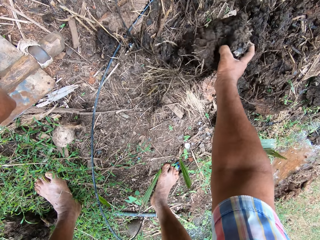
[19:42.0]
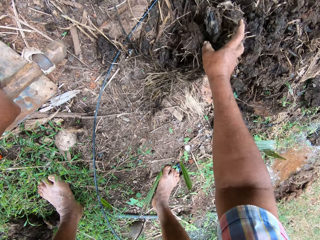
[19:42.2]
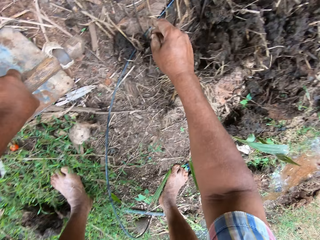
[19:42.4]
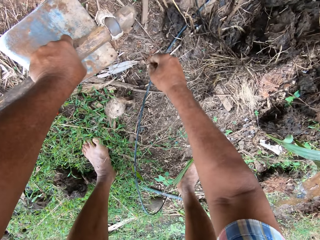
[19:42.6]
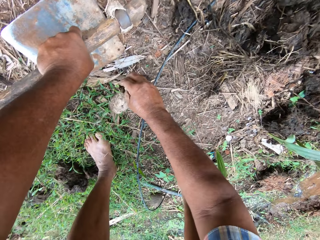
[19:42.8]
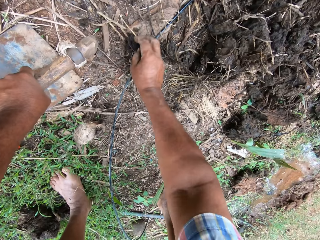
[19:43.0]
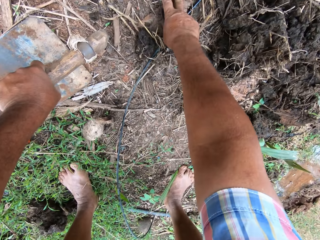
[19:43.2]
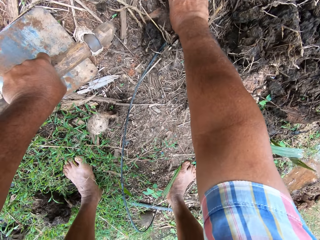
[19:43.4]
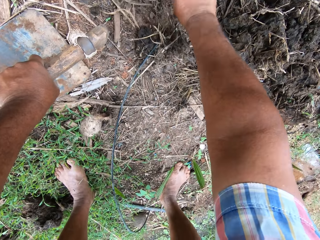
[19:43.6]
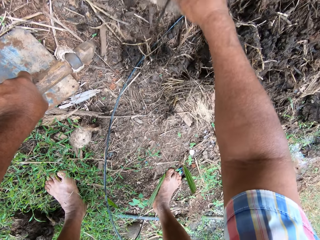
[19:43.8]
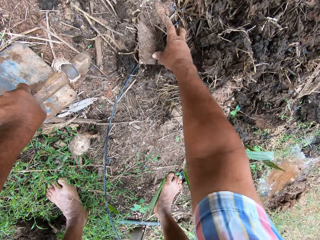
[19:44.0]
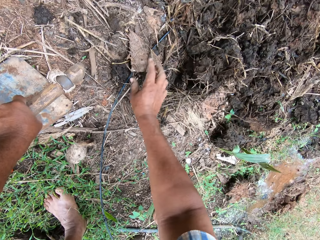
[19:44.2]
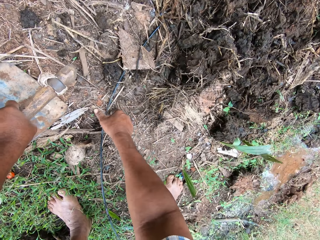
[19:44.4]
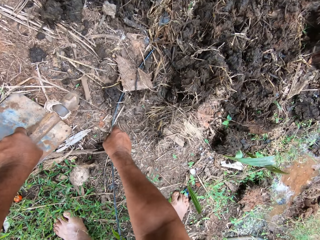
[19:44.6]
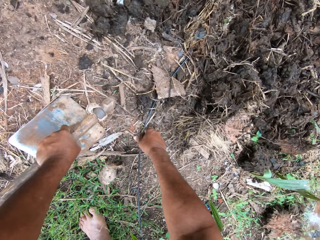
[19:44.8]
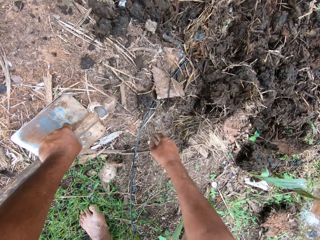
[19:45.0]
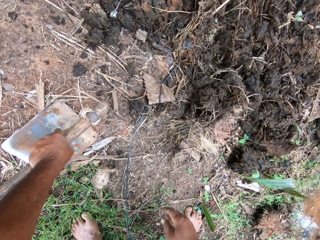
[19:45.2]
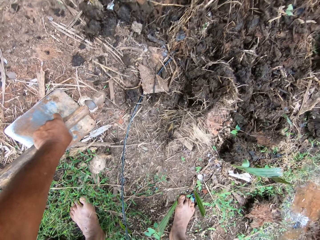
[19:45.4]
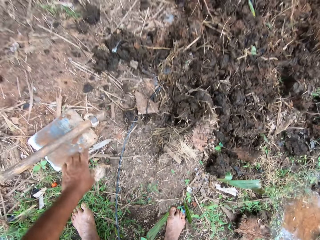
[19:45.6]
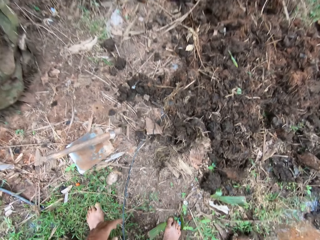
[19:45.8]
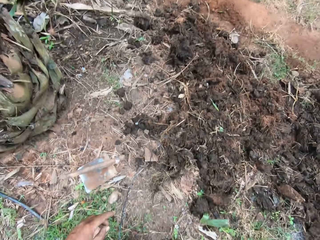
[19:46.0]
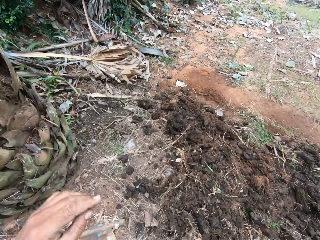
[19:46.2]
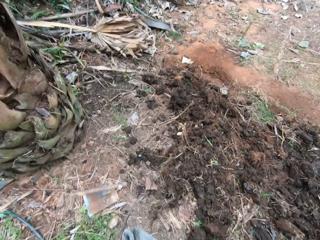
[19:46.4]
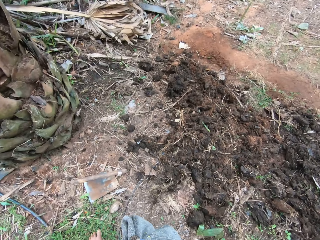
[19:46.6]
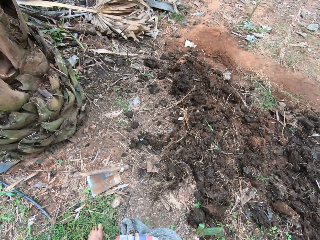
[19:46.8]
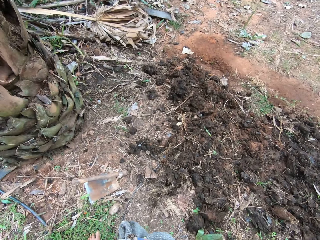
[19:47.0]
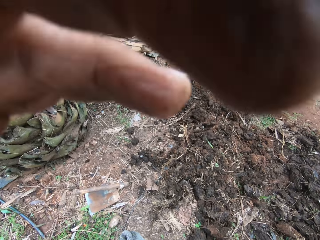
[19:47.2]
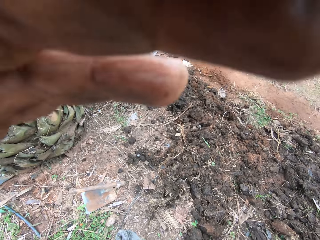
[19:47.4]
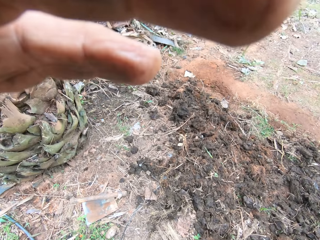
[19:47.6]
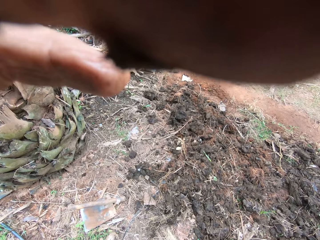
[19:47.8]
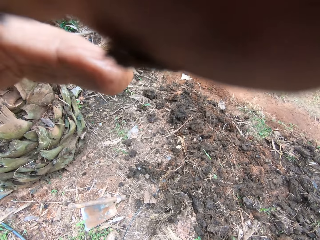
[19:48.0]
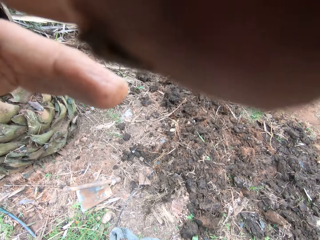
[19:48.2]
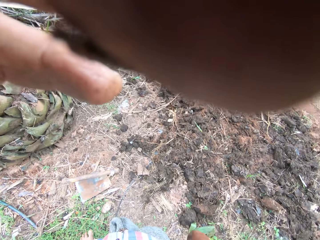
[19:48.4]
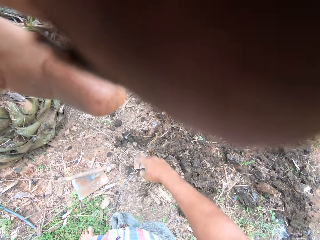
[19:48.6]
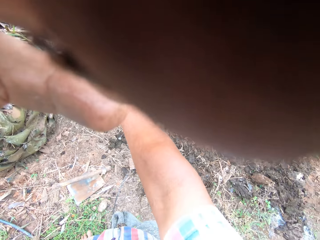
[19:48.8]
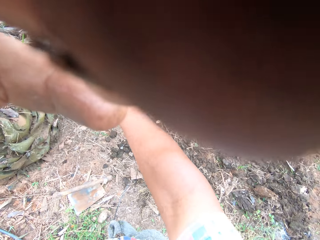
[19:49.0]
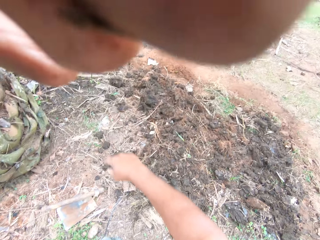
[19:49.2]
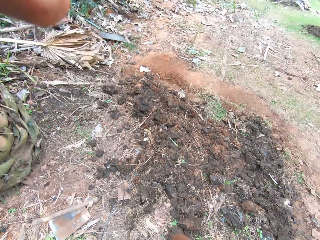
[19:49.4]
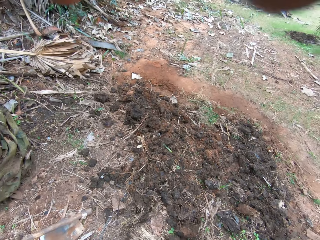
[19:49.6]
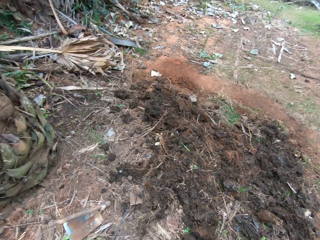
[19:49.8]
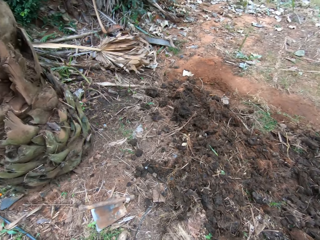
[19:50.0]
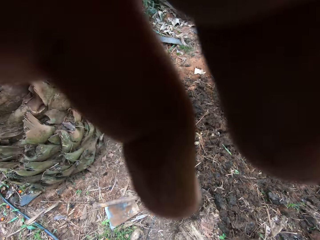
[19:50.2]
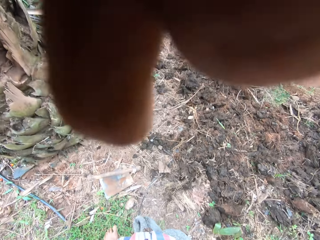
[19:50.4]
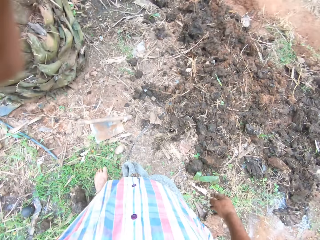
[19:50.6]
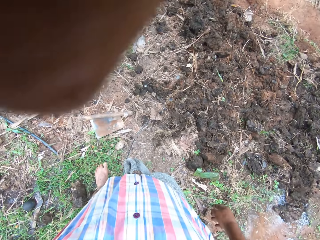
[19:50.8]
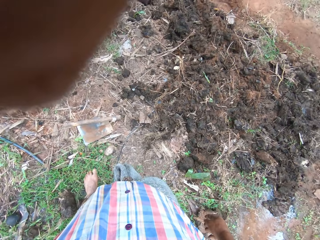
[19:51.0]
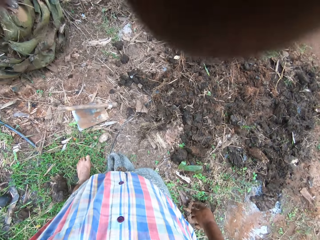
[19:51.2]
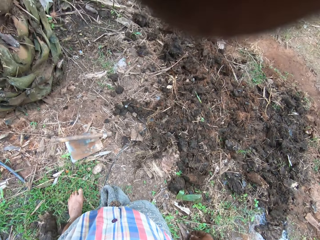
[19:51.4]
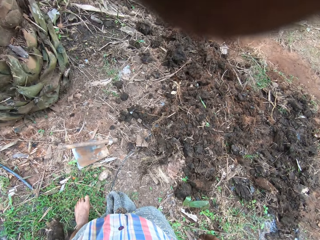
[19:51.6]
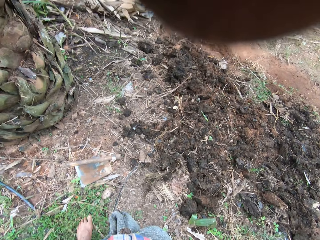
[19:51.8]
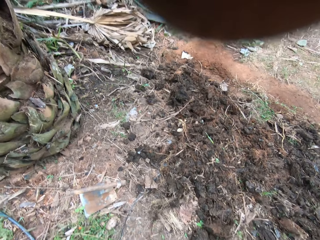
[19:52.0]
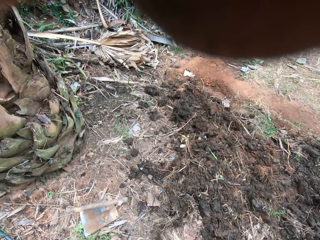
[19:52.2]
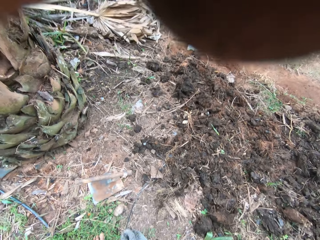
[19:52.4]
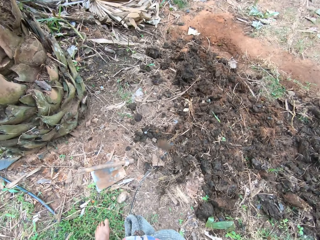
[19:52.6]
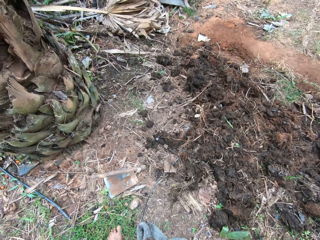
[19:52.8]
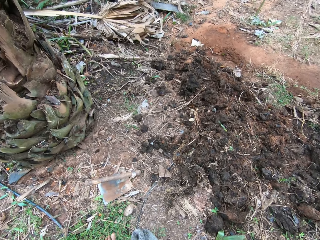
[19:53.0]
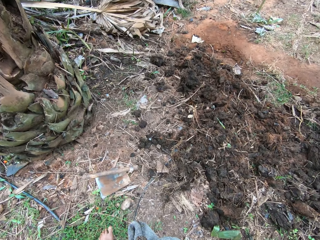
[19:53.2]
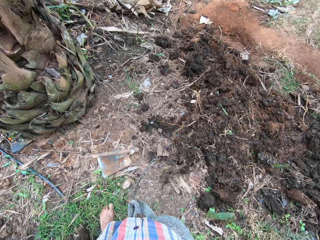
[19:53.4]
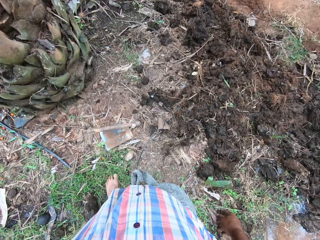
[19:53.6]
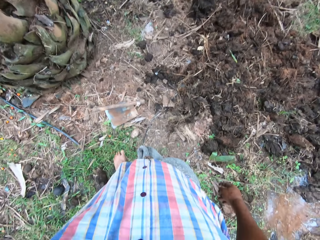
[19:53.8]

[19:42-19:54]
The camera wearer picks up soil from the ground. He covers the cable with the soil. He picks the stone. He places the stone to something. He stands up. He fixes the camera. He raises his hand to his head. He moves the right hand.

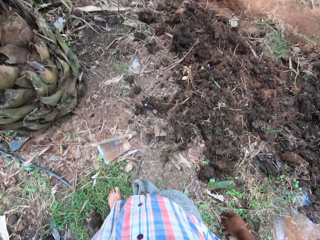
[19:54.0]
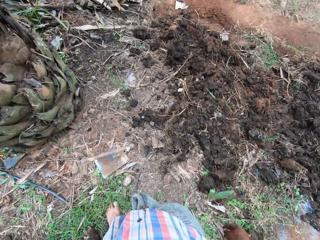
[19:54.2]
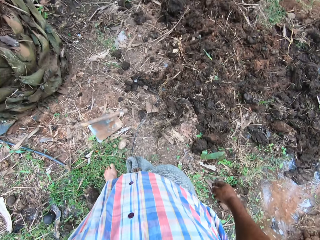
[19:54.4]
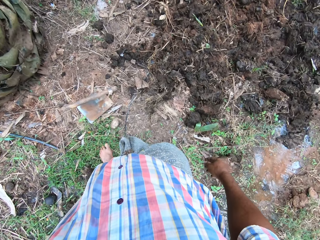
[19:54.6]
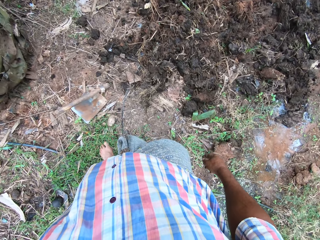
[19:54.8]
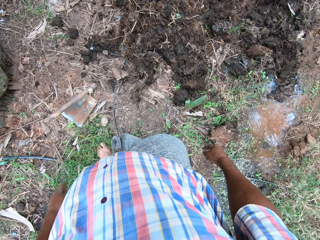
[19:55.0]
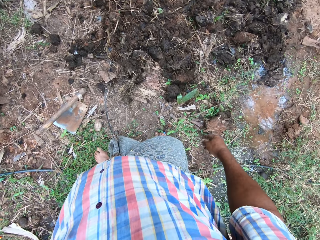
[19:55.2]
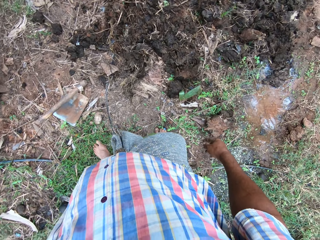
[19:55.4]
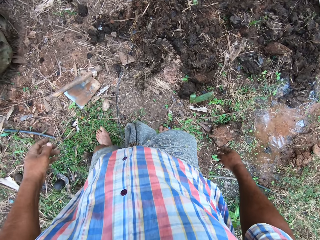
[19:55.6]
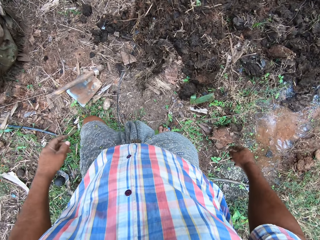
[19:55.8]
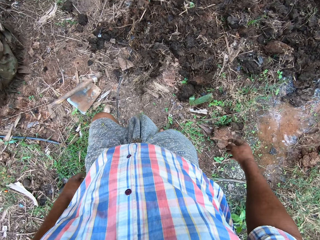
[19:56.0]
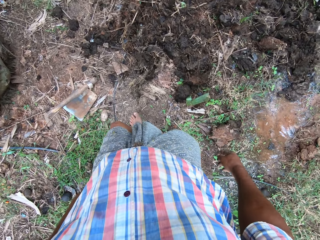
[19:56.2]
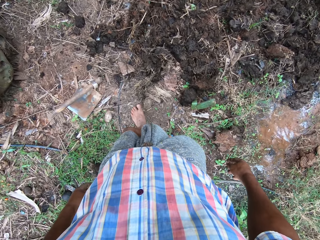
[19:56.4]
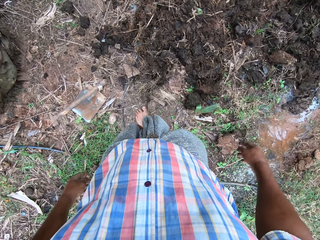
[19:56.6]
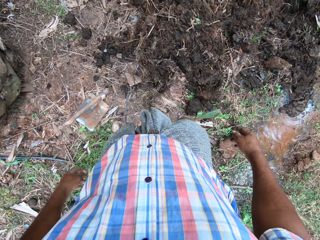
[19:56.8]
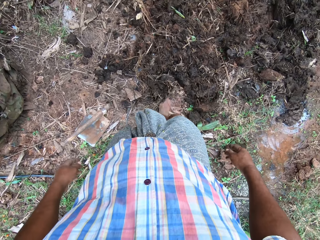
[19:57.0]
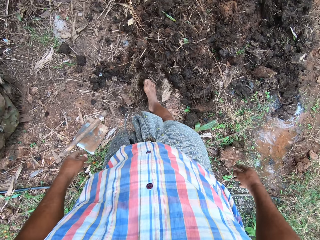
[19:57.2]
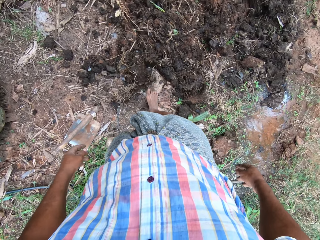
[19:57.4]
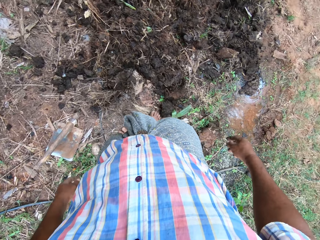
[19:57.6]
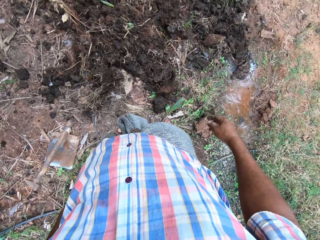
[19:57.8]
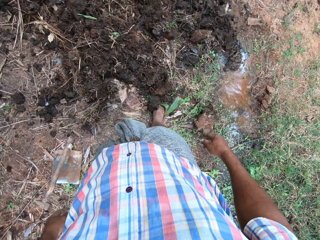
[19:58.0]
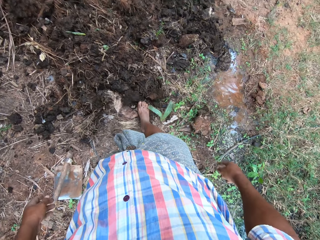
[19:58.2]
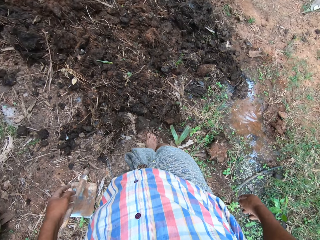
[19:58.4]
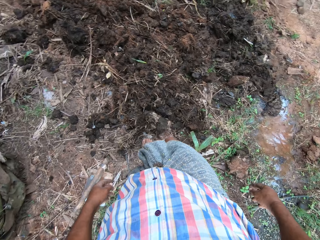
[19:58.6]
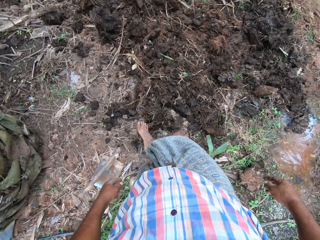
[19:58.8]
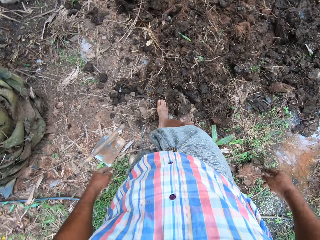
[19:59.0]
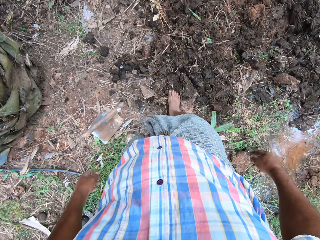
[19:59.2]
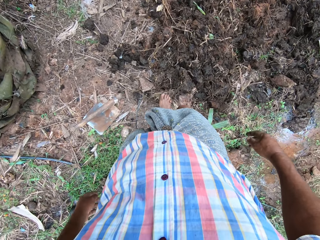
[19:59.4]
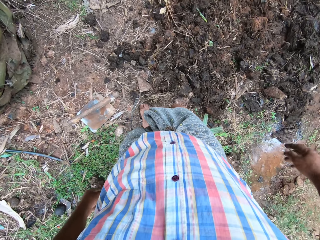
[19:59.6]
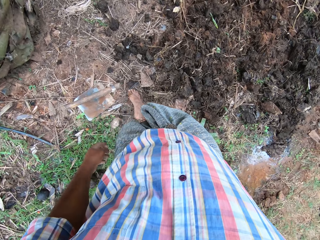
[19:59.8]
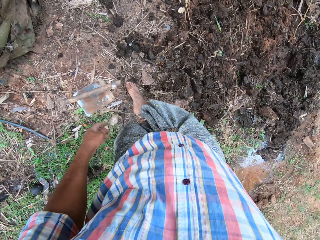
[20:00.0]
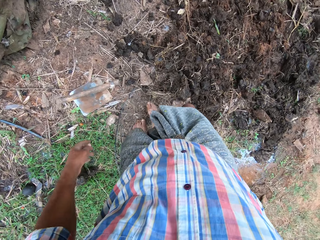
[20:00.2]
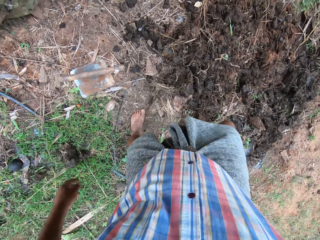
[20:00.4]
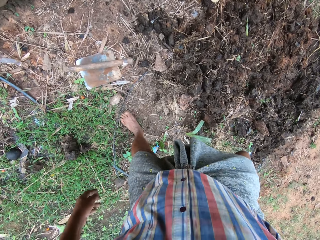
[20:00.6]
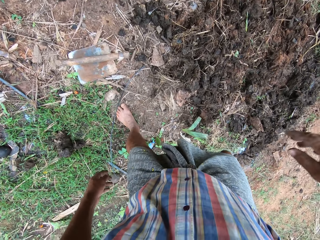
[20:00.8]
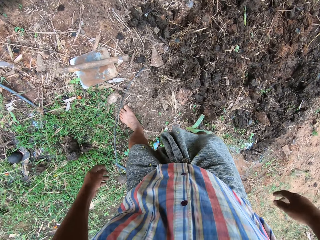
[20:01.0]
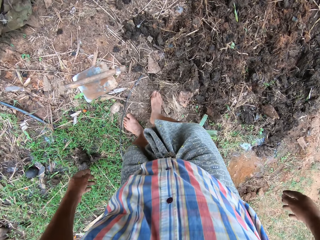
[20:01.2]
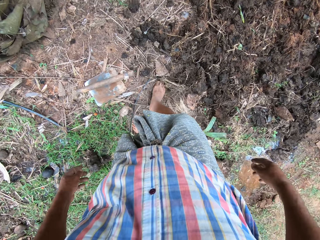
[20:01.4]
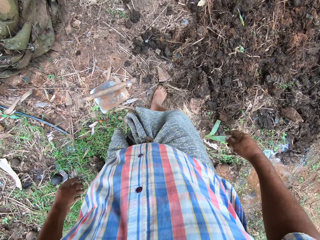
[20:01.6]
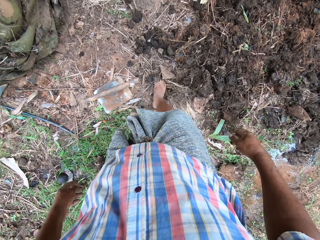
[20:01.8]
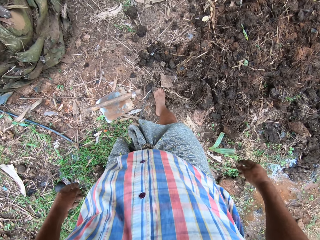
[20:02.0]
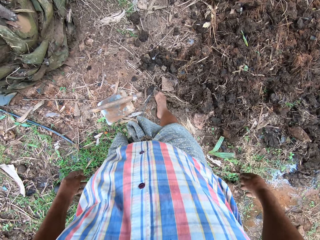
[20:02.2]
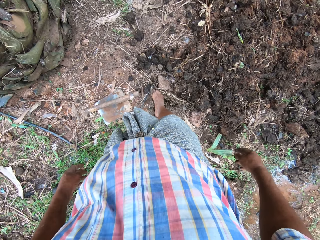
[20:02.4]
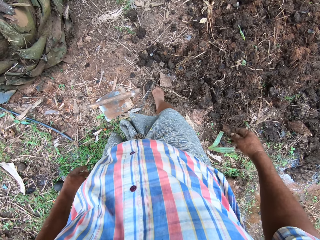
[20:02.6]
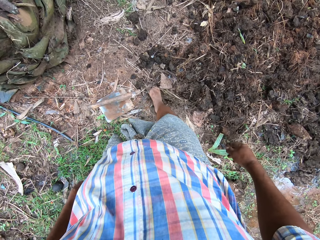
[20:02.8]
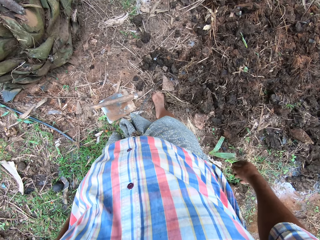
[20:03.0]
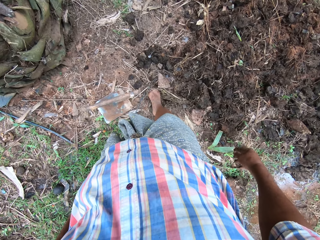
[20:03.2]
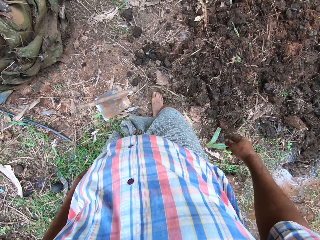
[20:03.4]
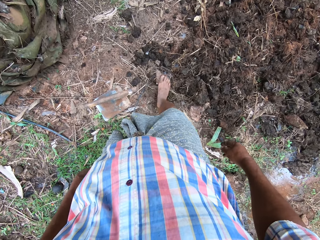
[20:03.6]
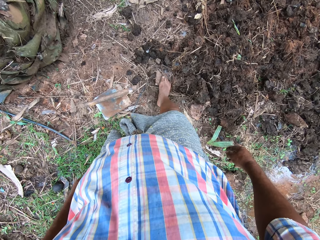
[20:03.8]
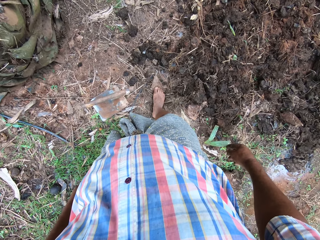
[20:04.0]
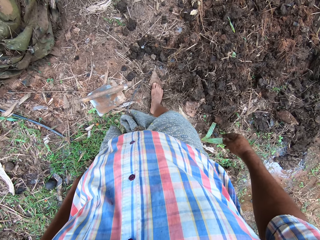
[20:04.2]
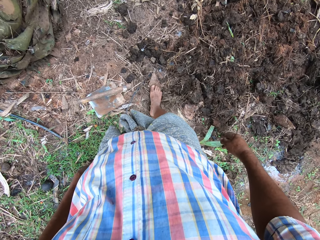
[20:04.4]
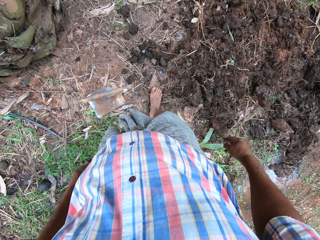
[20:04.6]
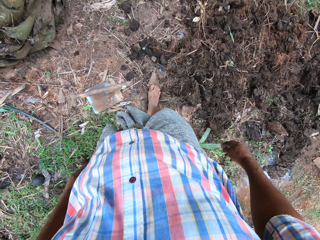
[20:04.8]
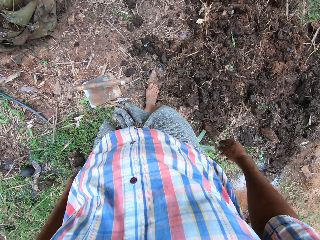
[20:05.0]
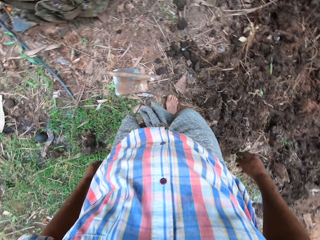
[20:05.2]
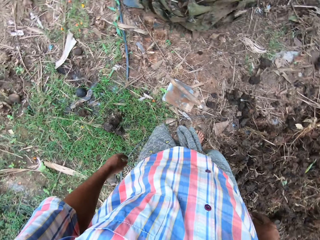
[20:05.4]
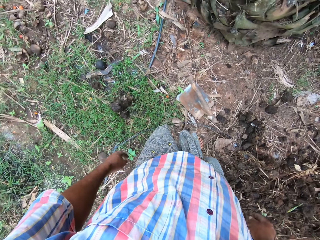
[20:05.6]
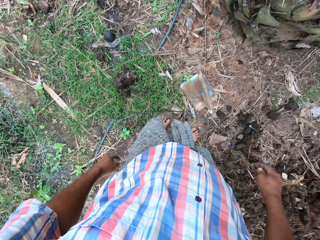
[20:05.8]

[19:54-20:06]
The camera wearer lowers the left hand. He moves forward. He is pushing the soil with his legs. He adjusts the soil with his feet.
